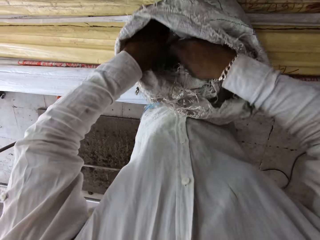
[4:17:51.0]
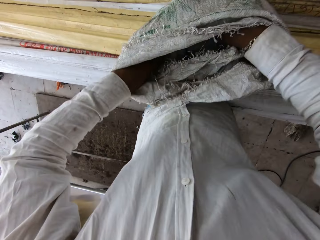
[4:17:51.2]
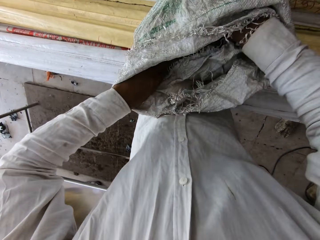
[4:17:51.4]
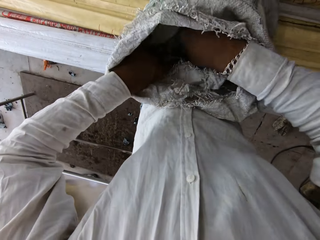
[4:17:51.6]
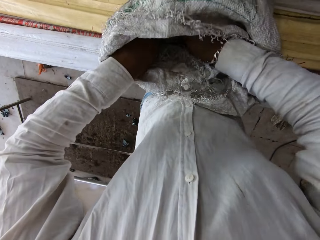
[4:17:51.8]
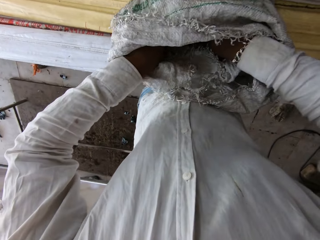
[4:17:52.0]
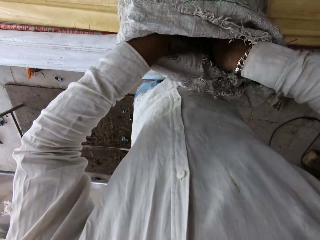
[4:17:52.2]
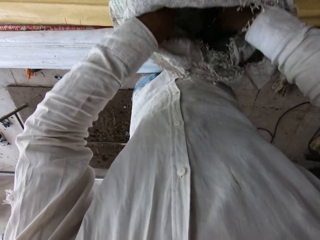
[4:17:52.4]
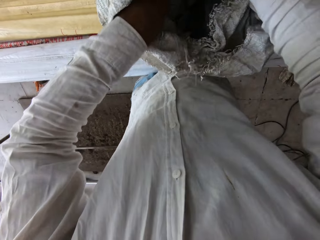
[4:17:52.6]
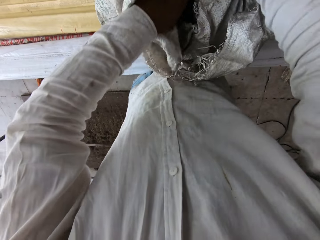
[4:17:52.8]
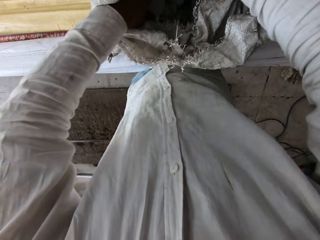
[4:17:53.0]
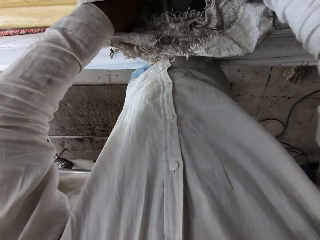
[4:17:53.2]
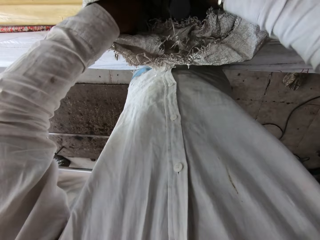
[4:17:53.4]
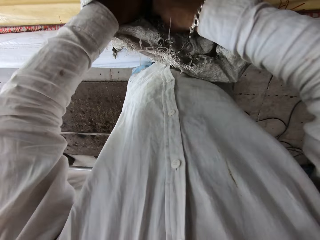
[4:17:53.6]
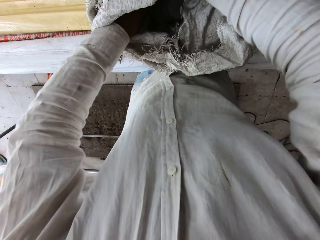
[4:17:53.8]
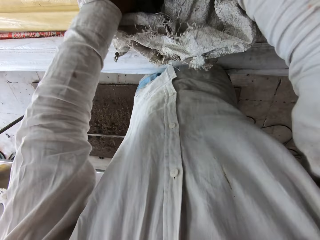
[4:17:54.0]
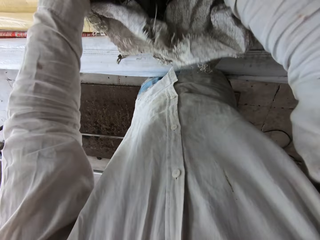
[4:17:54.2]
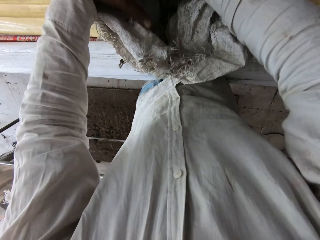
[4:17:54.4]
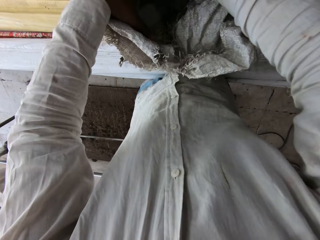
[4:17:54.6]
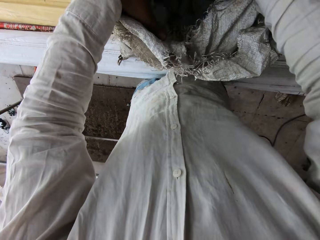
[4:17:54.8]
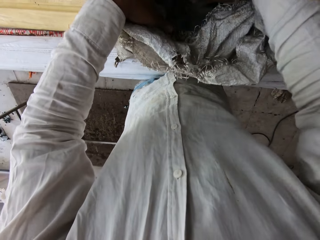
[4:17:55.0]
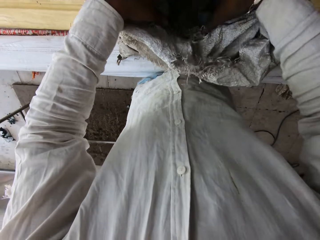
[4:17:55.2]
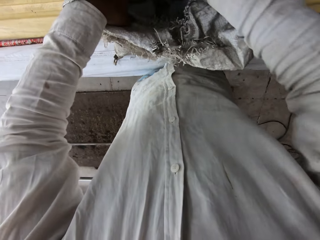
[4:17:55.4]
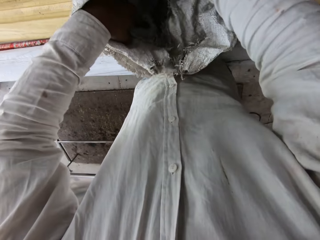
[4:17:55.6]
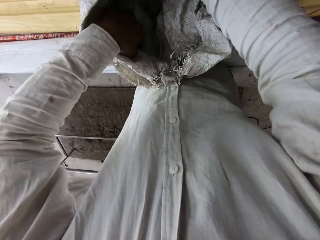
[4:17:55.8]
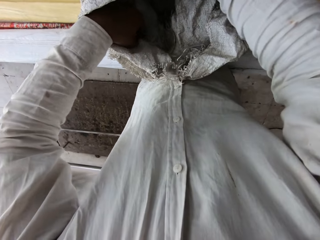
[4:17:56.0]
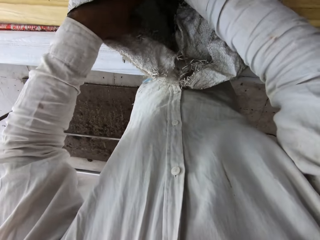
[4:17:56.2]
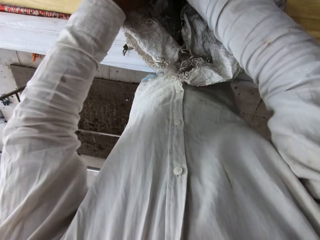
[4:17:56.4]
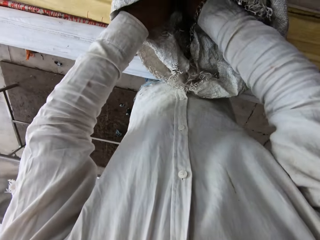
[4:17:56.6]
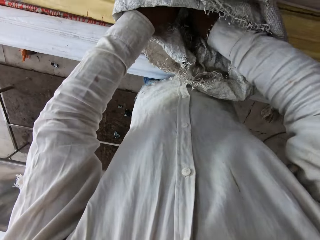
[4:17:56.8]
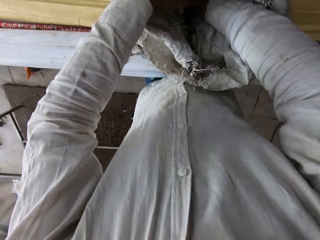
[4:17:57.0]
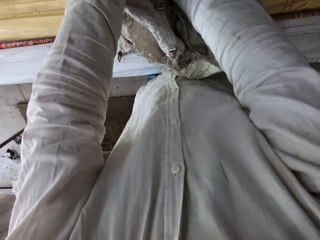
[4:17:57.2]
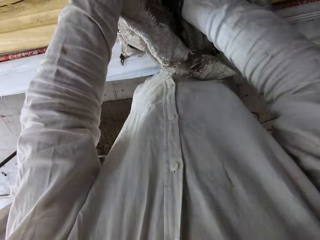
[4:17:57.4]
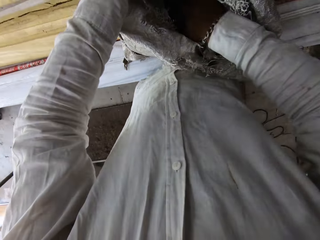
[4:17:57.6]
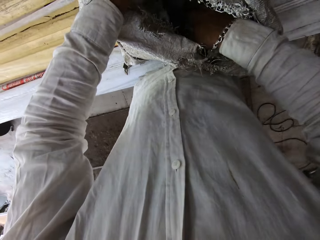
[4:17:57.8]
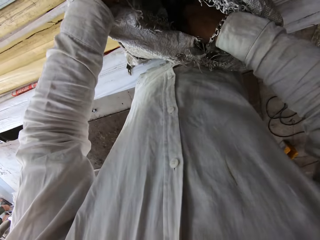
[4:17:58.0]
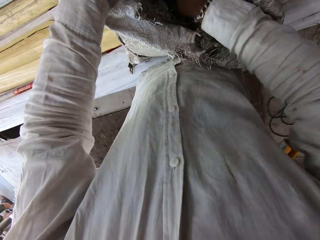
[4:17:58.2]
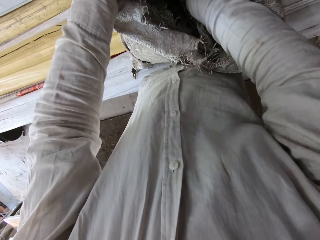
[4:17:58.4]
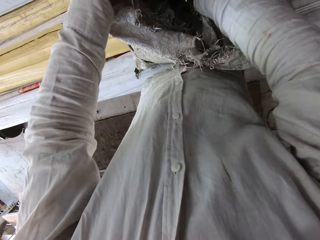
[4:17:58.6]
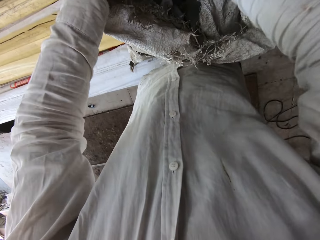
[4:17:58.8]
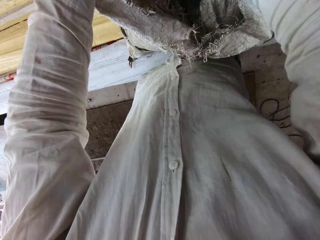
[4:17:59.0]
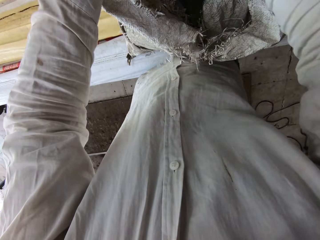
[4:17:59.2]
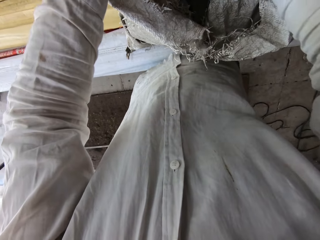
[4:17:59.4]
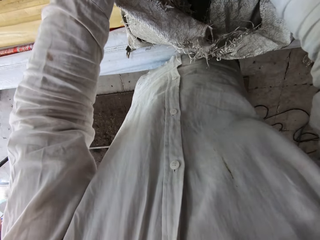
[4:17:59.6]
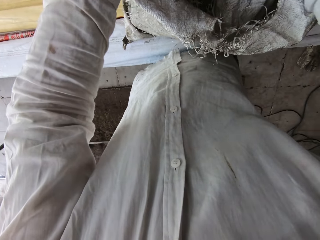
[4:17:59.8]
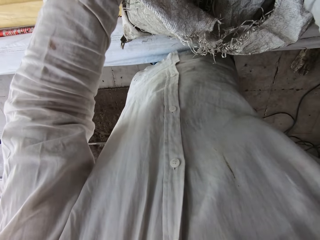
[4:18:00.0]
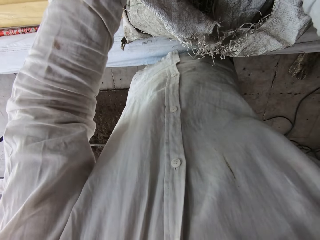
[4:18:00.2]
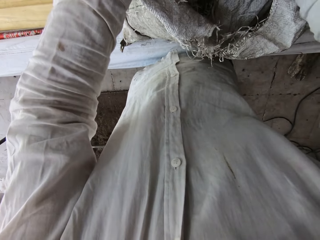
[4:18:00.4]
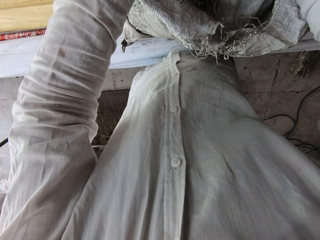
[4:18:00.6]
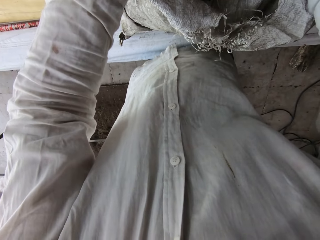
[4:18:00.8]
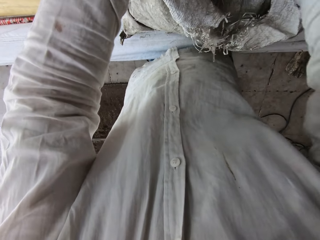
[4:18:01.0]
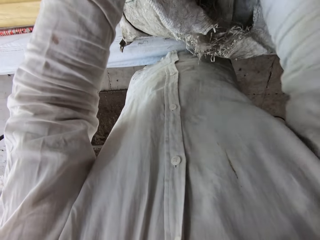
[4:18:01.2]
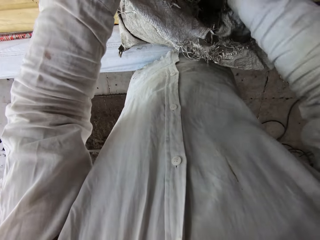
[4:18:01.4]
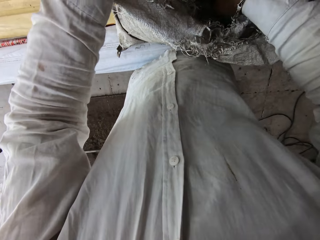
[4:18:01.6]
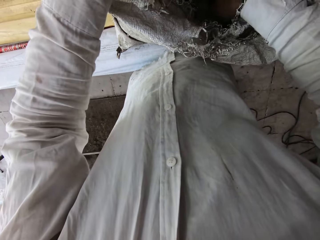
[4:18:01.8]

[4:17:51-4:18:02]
The camera wearer searches in the sack.

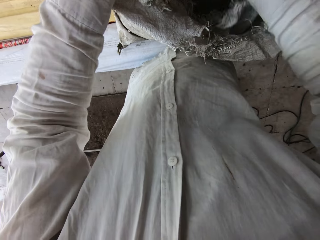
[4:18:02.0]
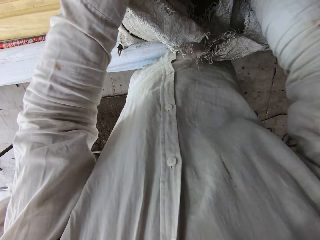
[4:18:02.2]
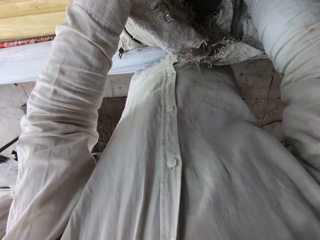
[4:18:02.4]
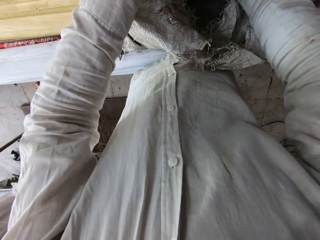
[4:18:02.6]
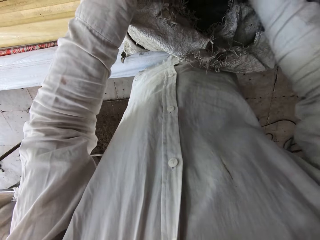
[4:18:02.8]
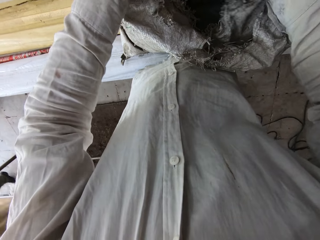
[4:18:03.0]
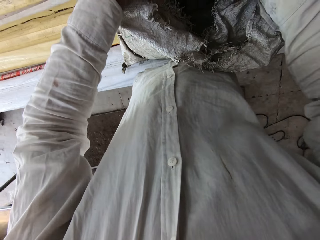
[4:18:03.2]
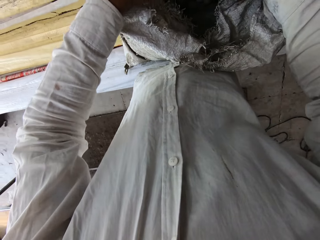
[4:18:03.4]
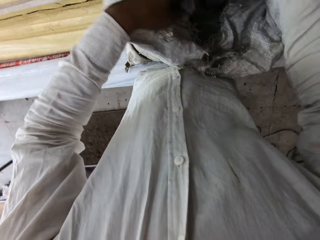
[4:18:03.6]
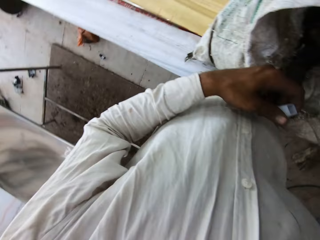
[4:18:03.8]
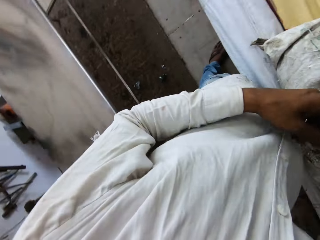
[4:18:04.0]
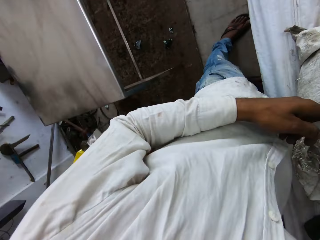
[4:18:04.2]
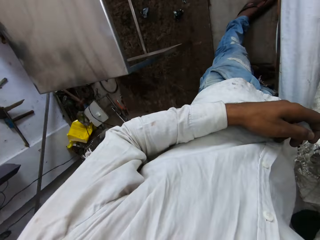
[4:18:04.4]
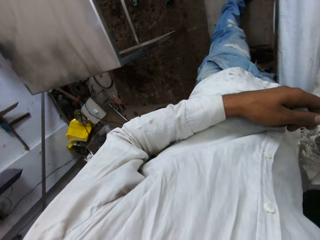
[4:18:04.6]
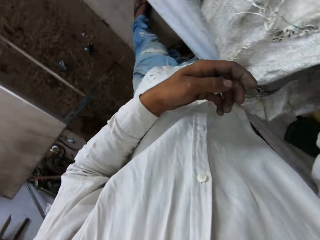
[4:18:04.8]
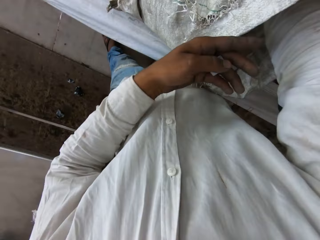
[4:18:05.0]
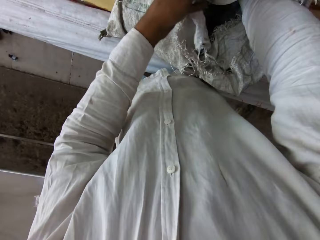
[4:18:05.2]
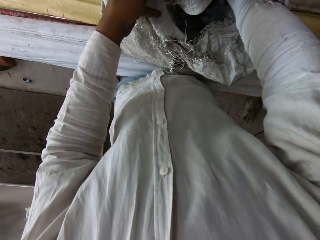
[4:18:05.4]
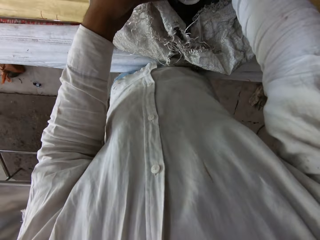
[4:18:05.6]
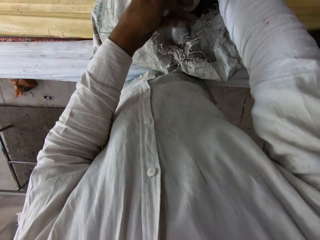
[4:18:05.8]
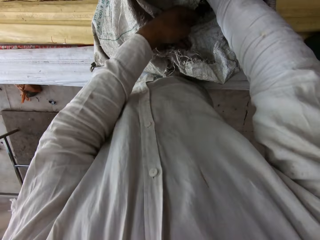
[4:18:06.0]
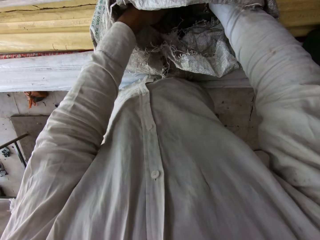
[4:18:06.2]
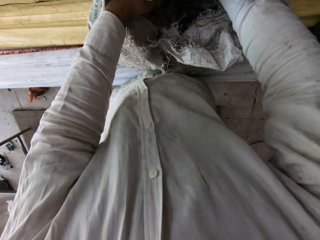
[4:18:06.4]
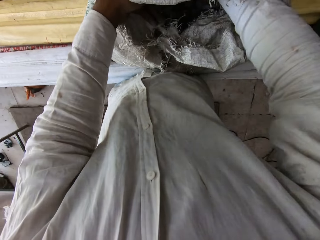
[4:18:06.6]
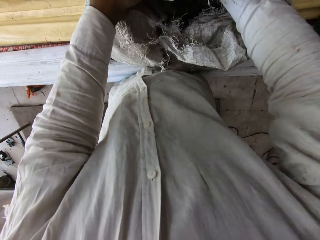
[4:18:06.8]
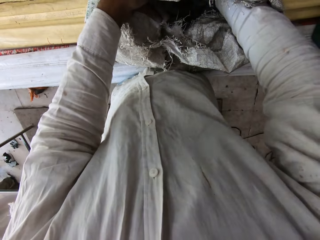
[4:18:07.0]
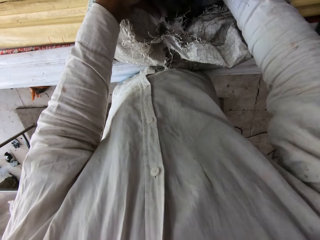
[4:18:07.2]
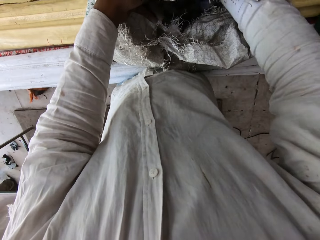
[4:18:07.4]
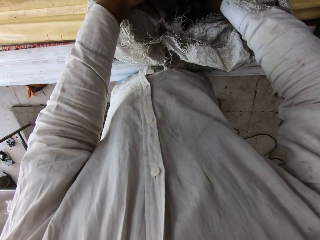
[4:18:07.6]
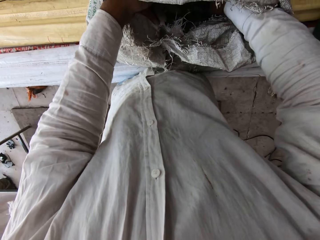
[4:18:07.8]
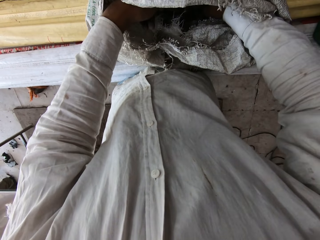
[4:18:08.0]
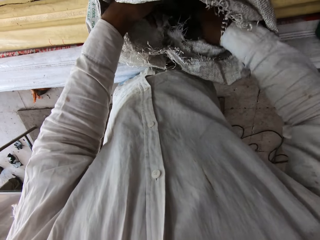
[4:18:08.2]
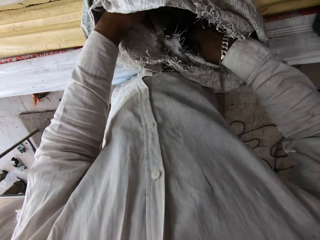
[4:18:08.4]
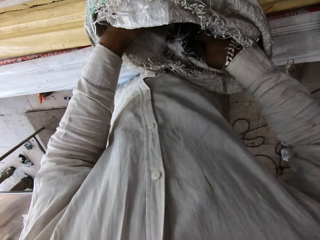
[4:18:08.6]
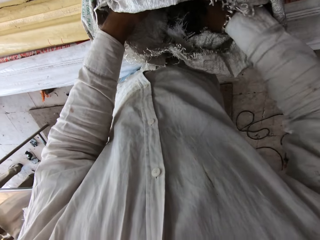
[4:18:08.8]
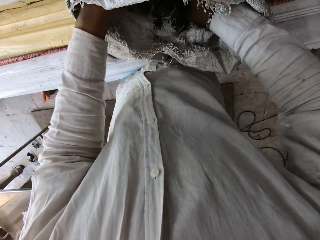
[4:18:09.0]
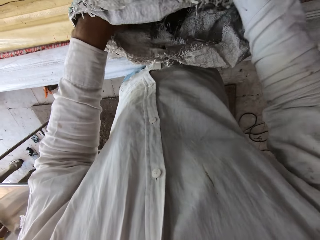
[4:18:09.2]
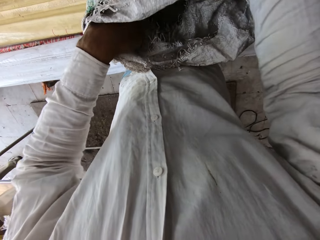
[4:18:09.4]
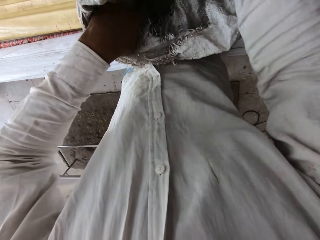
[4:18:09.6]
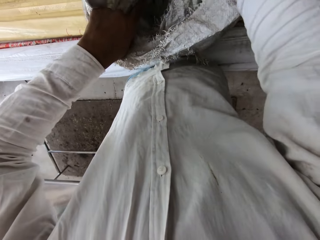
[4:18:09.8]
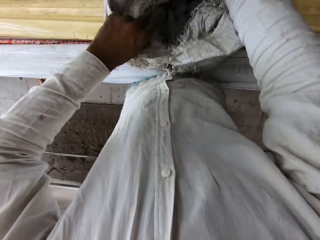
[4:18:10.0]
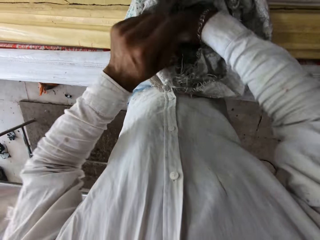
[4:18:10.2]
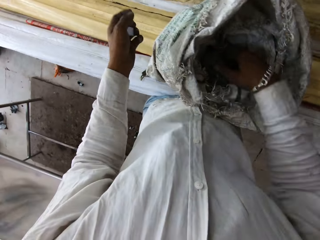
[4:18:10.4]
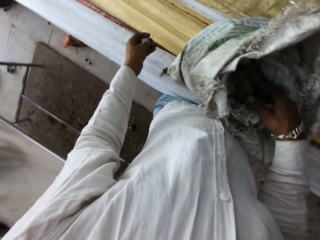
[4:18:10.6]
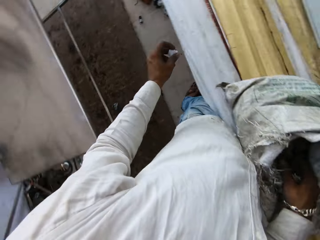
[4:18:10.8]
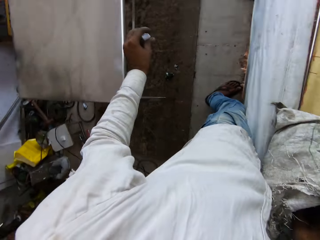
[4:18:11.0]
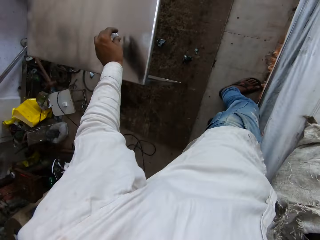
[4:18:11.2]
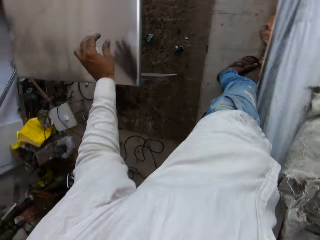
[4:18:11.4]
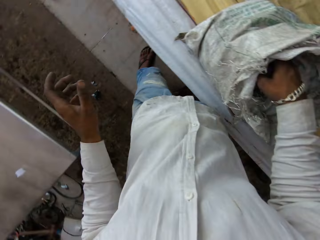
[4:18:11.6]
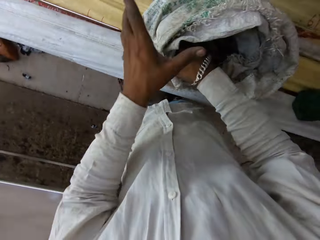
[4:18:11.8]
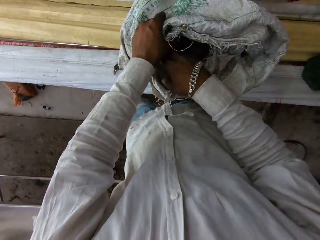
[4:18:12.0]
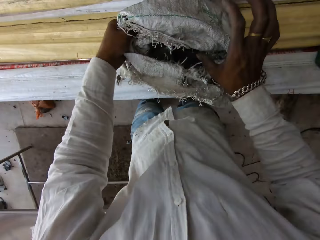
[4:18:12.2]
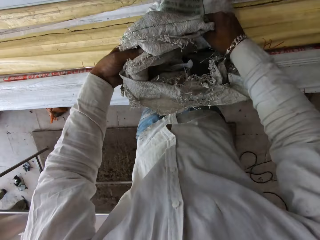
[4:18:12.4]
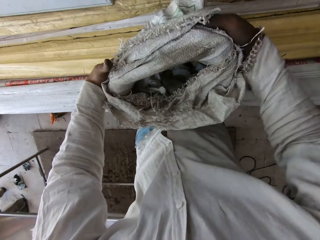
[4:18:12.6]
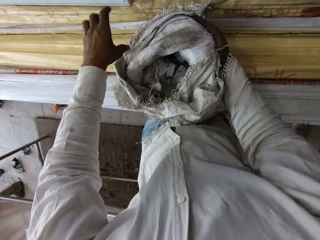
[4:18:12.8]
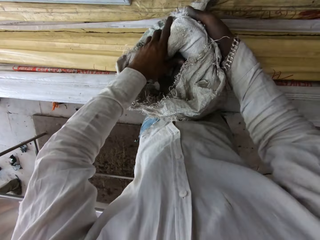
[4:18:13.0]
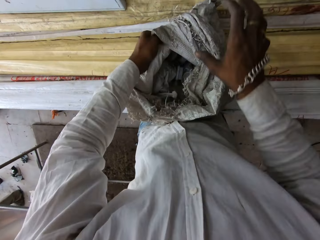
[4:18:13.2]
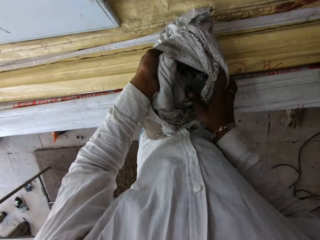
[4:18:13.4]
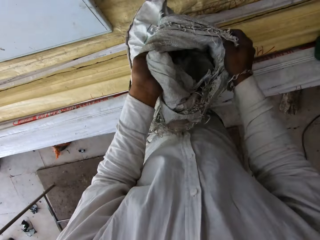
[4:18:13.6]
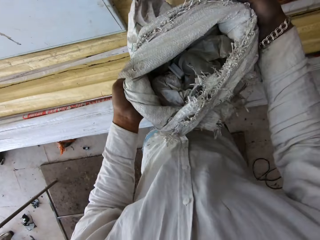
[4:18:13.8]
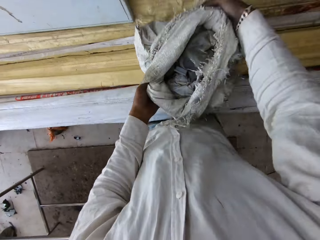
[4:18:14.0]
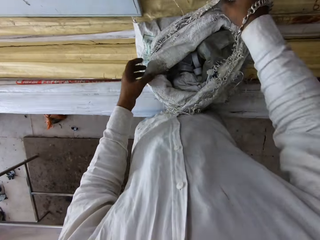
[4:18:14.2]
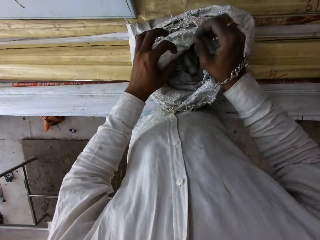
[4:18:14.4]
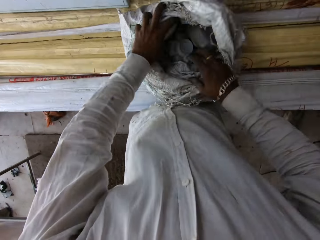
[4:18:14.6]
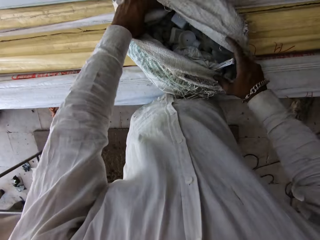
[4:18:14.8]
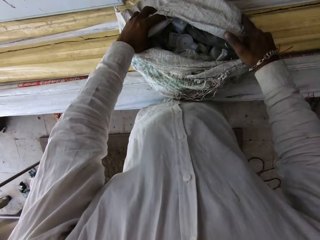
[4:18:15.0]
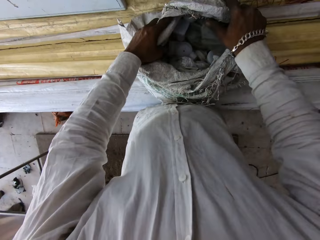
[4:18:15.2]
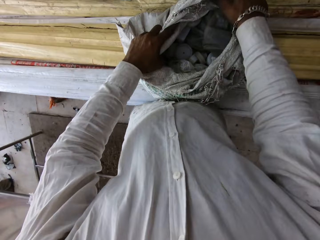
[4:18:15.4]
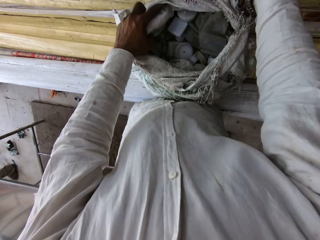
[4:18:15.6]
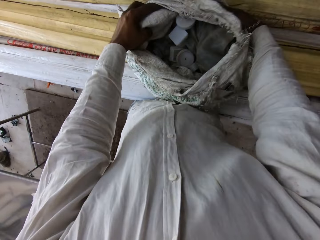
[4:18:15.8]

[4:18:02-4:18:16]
The camera wearer looks around the room. They search in the sack. They hold the table base. They pick something from the sack. They put the table base on the table. They drop something. They fold the sack. They wrap the sack.
